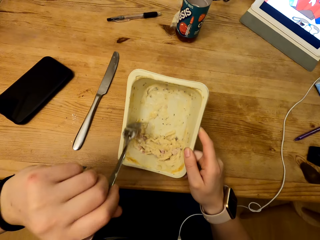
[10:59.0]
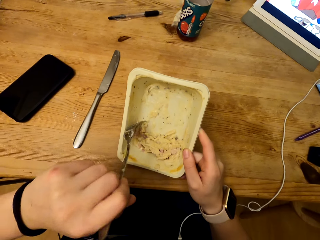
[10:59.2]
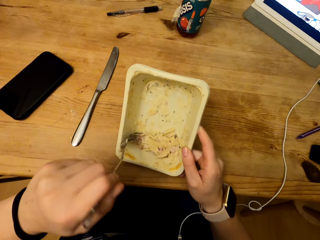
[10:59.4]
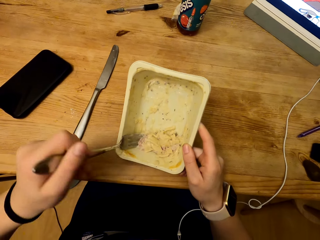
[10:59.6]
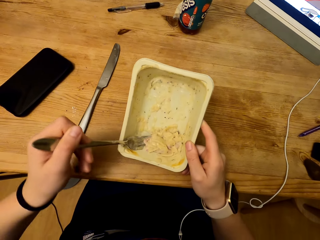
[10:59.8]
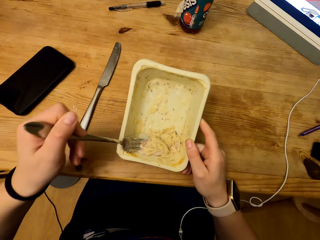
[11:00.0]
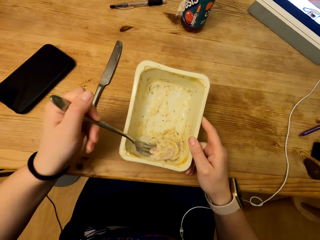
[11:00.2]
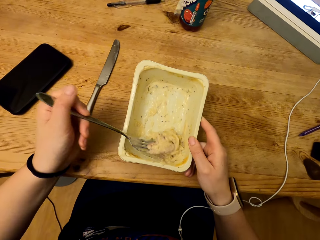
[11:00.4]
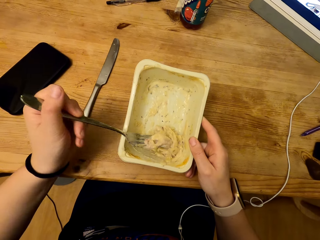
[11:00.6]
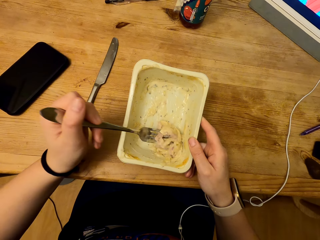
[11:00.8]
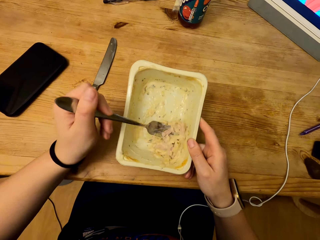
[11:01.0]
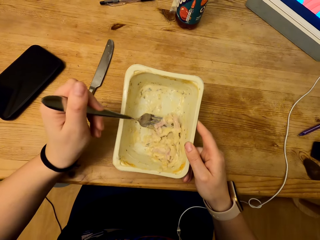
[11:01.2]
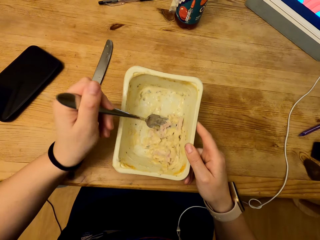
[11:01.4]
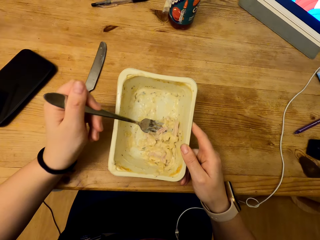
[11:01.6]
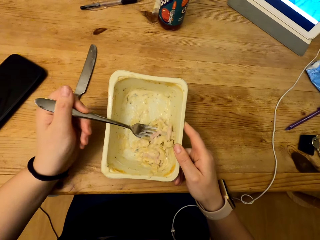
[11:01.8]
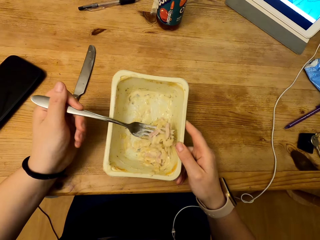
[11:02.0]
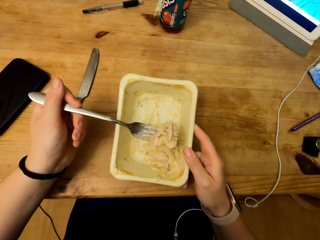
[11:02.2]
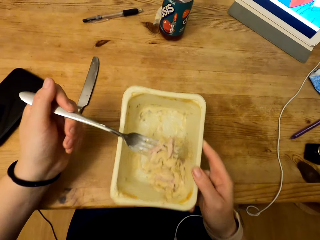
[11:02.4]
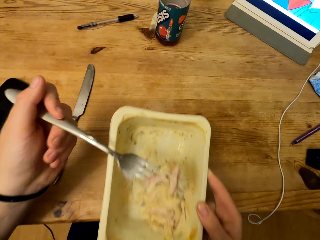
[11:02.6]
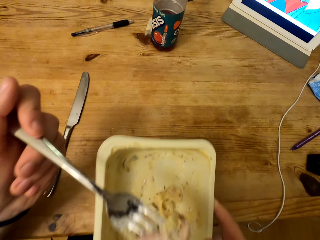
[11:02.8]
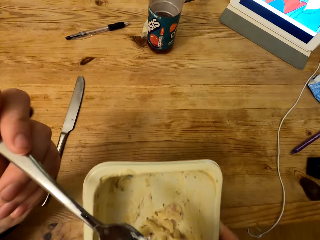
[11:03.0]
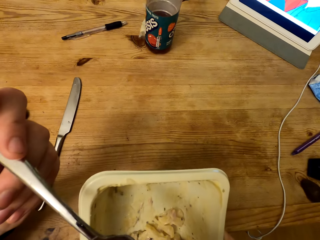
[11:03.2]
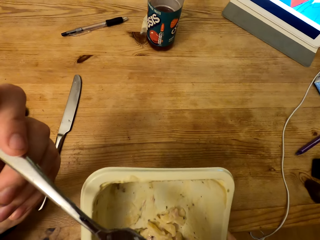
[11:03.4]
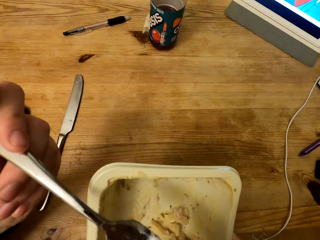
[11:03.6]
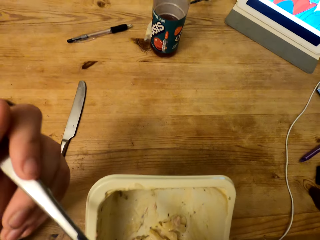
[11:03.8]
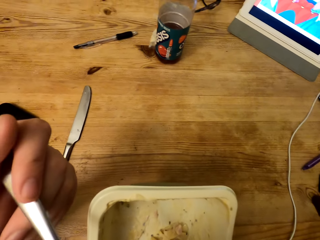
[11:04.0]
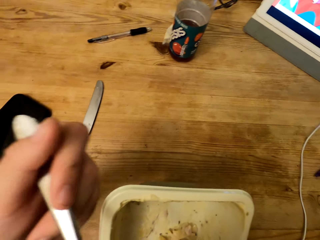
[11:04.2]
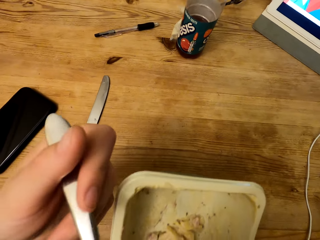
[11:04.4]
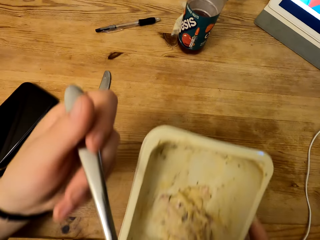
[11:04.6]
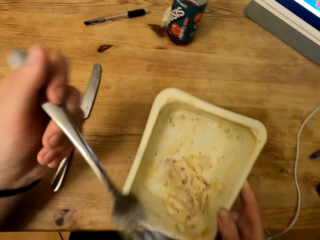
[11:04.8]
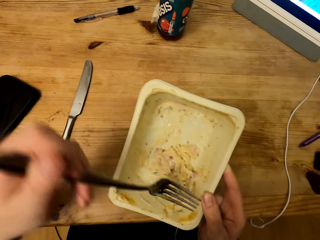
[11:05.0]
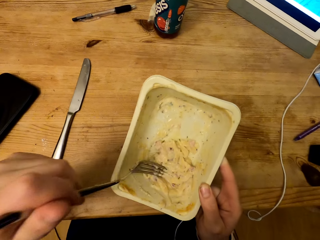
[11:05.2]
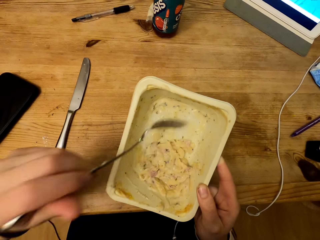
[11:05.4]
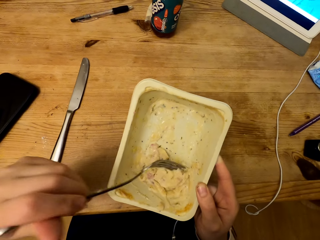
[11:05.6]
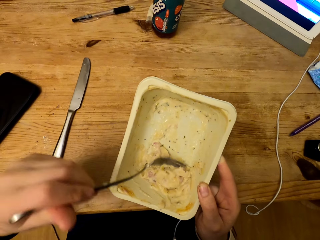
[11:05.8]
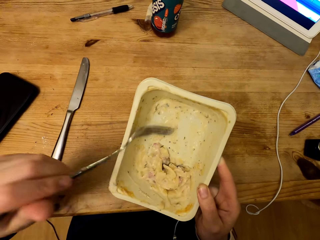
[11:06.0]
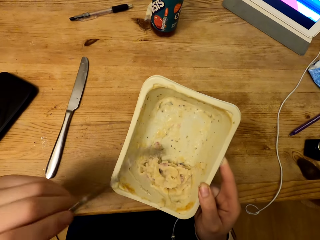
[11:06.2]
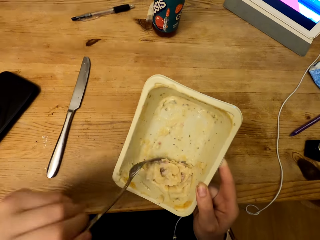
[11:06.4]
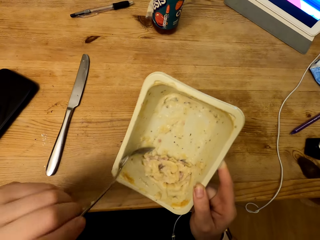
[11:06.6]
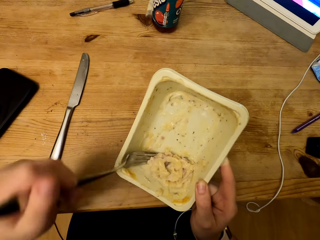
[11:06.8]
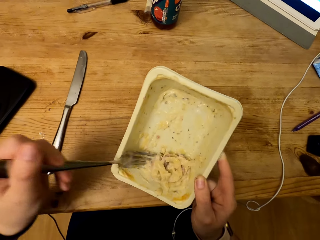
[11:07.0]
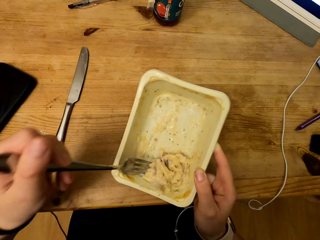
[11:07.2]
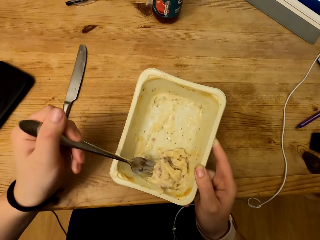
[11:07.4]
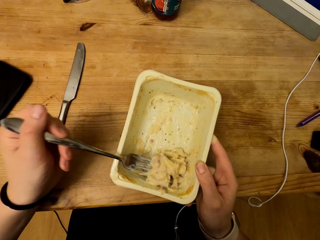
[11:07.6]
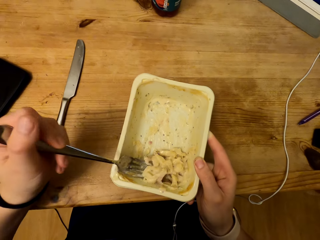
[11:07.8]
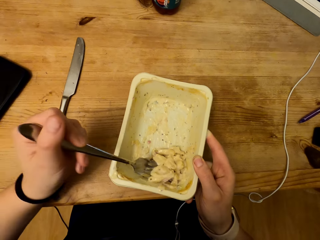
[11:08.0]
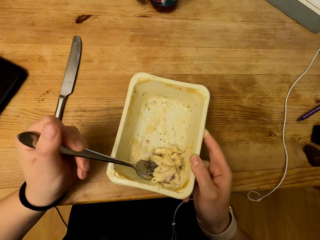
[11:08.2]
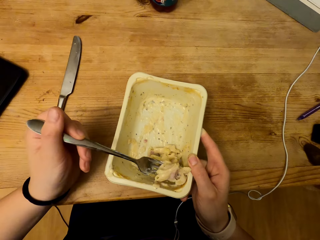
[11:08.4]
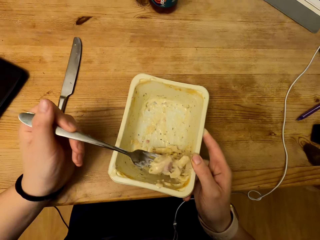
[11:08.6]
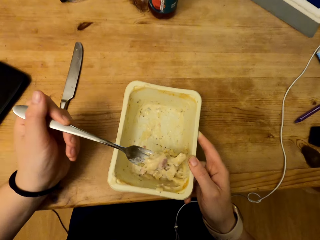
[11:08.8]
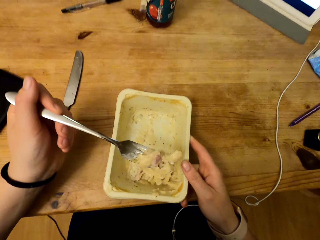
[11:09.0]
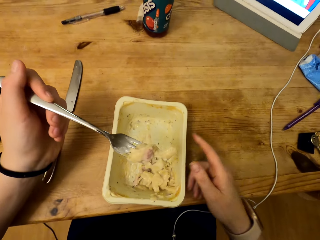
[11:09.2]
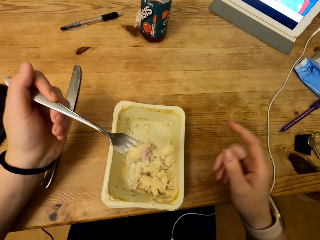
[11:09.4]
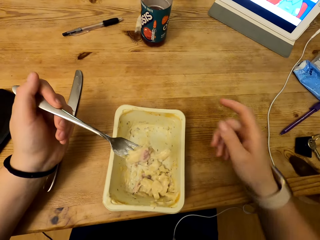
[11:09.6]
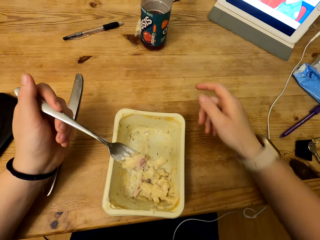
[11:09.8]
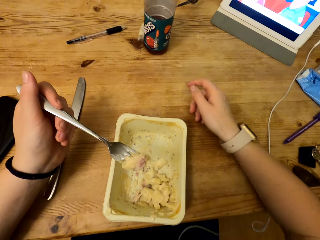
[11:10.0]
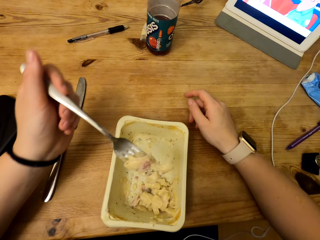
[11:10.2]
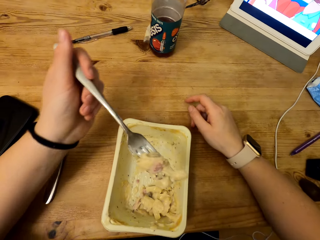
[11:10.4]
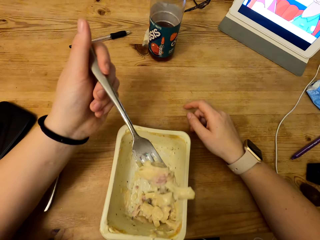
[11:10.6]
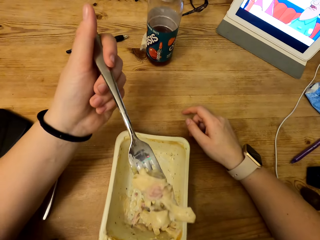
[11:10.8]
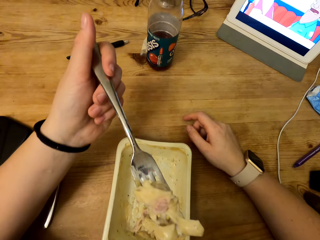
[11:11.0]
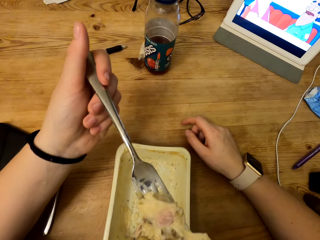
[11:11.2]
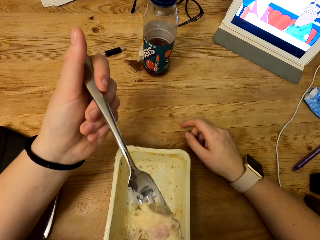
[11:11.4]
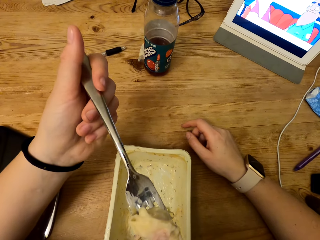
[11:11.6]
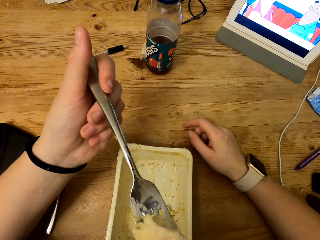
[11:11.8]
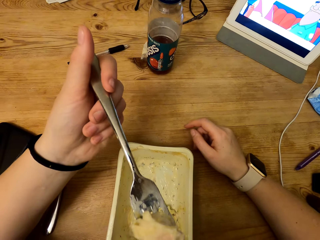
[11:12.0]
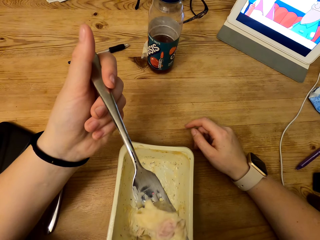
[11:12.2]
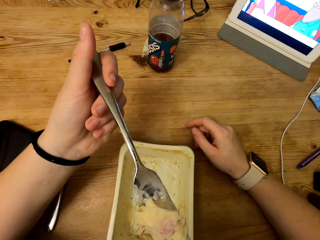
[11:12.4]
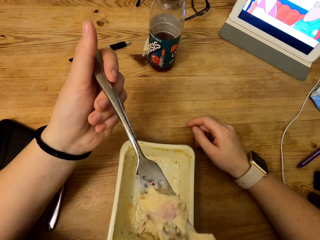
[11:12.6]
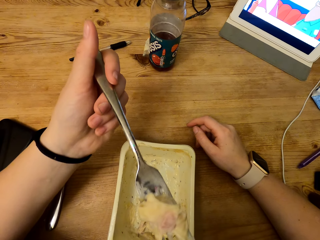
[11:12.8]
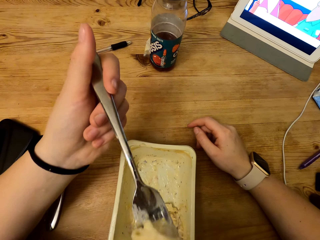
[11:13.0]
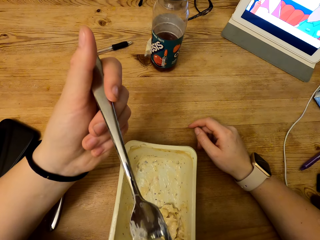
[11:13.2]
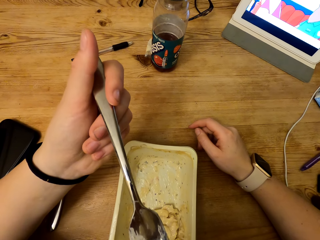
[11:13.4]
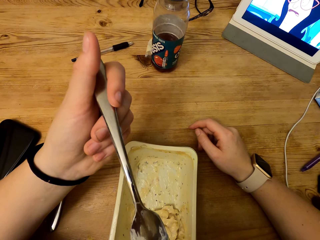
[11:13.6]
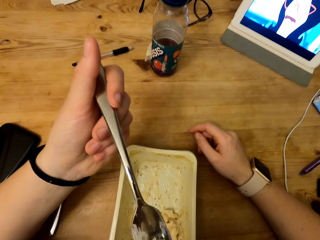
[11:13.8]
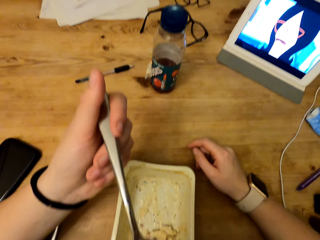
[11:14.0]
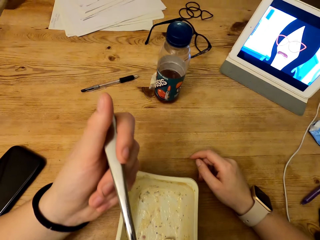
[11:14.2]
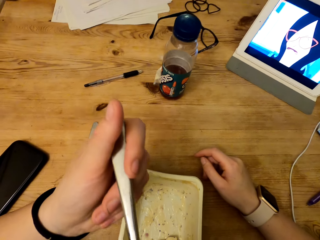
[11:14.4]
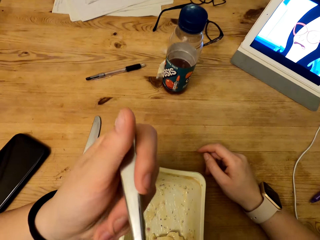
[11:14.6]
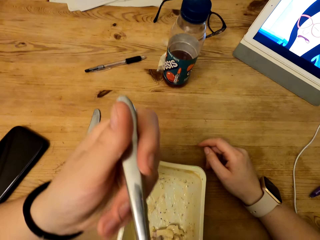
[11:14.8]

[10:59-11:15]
The camera wearer scoops the food using his fork. He lifts the fork. He lifts the container. He drops the container on the table. He scrapes the container. He scoops the food using his fork. He lifts the fork. He blows the food.

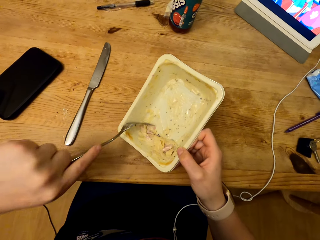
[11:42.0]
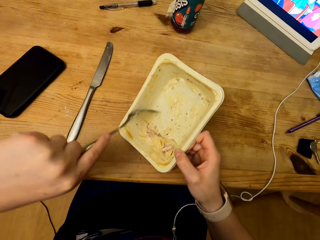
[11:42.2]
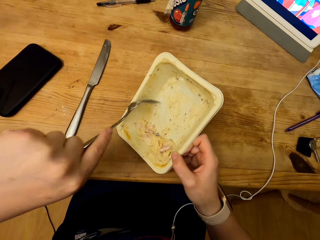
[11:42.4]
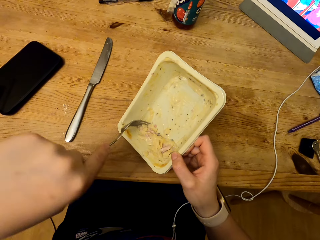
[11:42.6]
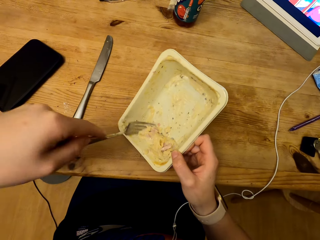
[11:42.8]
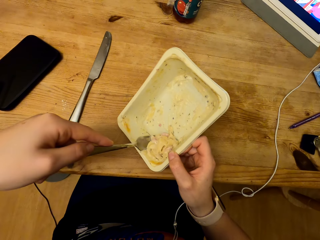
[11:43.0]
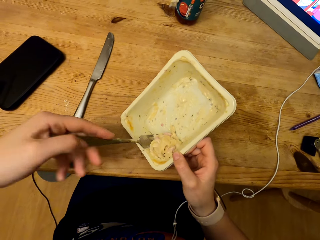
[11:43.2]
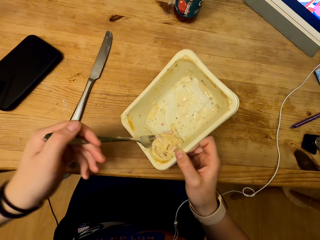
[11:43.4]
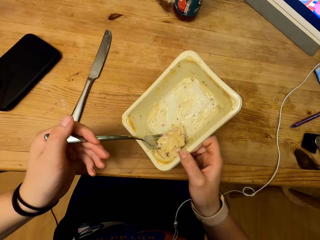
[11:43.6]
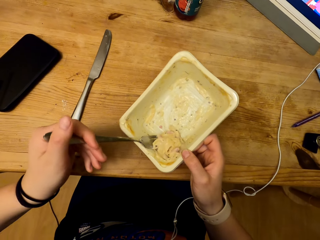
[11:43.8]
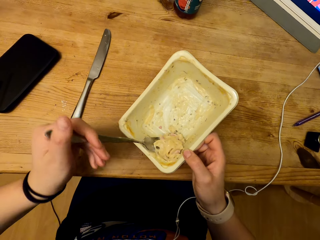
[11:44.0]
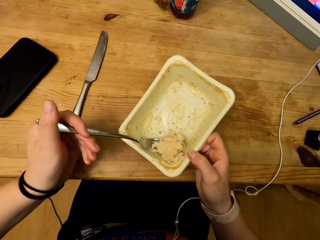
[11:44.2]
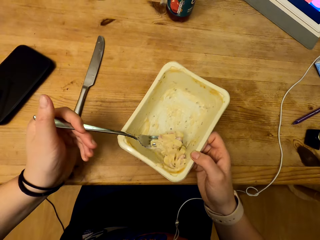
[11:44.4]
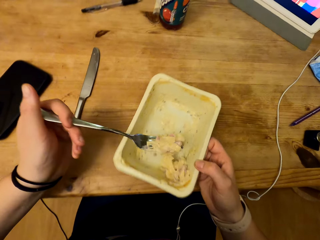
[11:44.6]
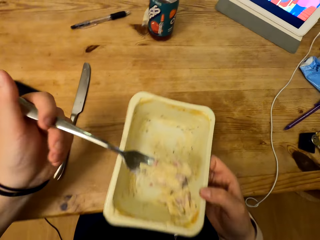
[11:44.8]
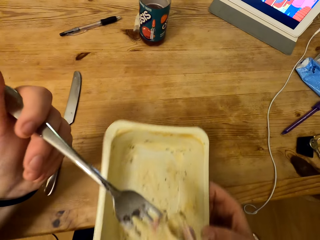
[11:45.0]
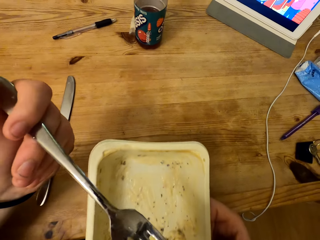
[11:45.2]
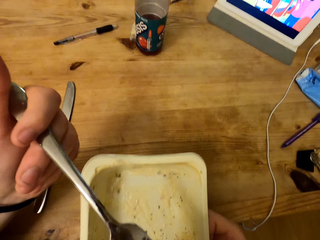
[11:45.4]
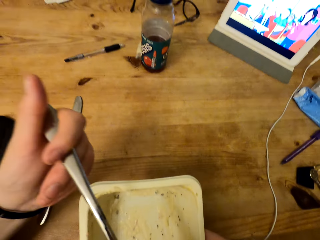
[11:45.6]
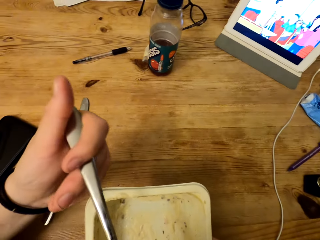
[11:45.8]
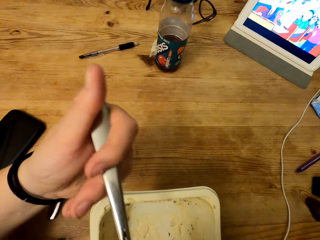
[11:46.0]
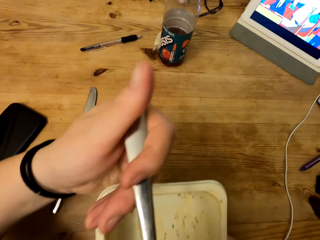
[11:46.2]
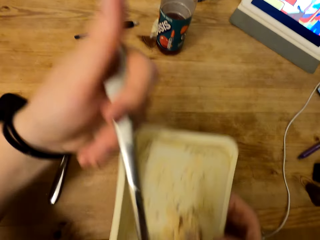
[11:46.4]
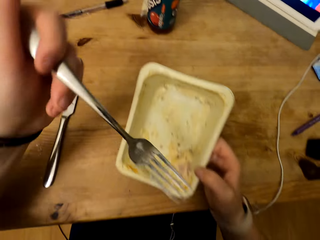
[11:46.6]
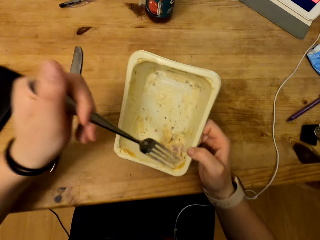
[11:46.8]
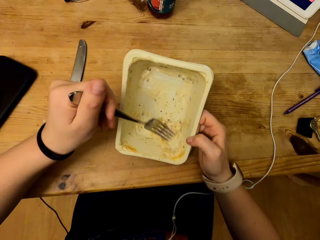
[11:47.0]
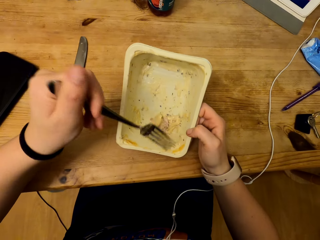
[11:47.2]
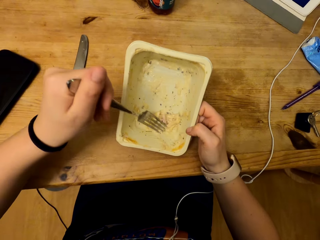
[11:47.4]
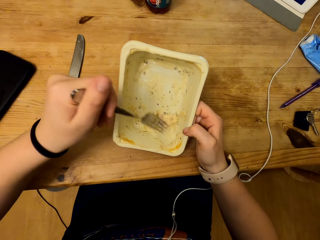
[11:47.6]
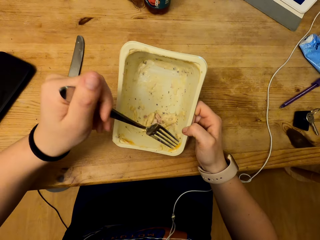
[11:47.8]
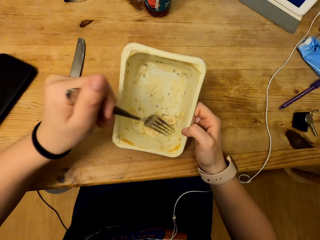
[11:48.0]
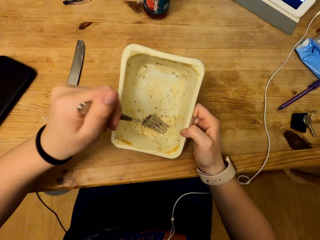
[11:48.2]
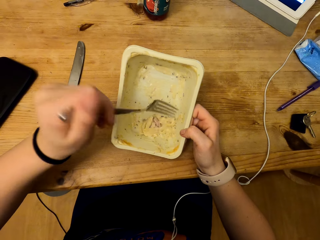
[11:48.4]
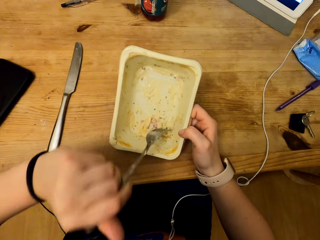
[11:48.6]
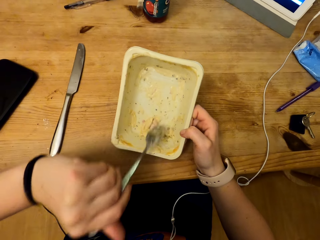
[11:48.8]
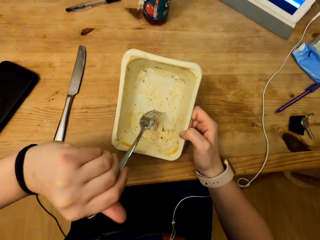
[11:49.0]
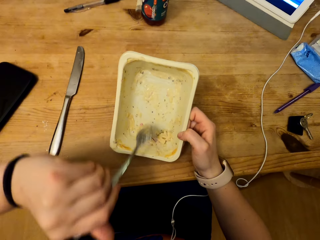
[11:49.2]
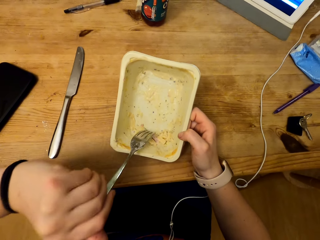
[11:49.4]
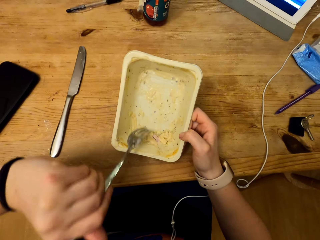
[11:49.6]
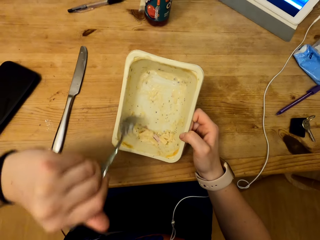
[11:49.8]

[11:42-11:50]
The camera wearer scoops the food using his fork. He scrapes the container.
